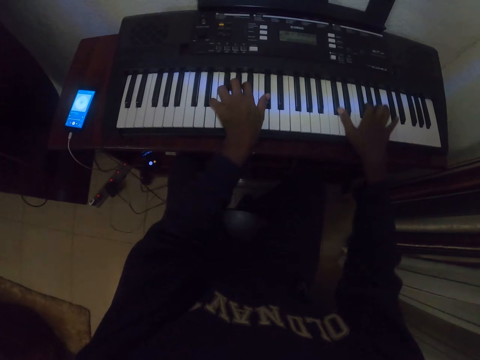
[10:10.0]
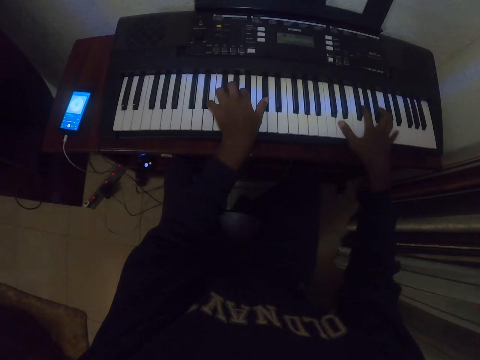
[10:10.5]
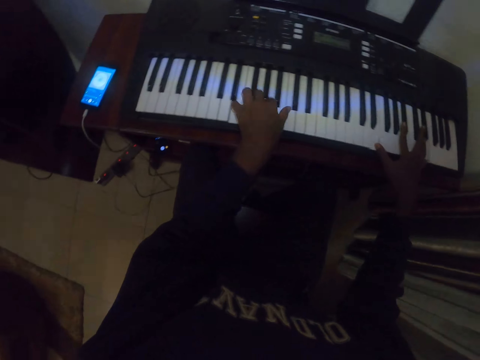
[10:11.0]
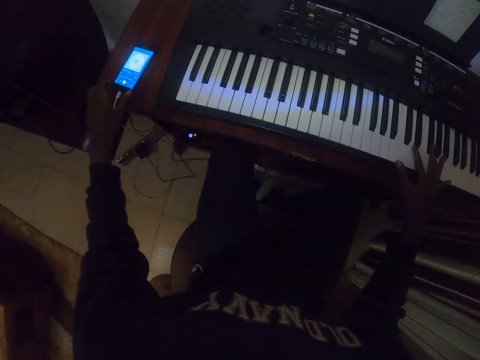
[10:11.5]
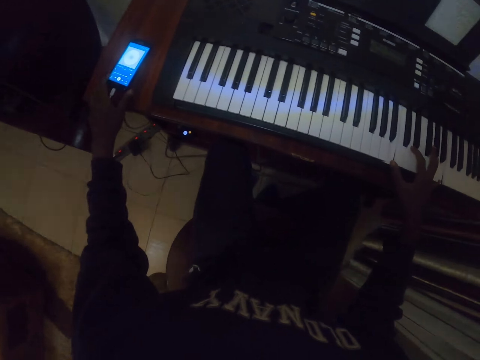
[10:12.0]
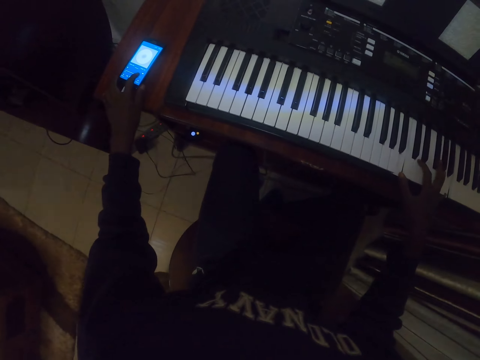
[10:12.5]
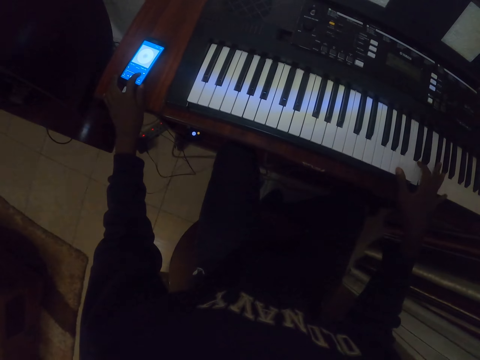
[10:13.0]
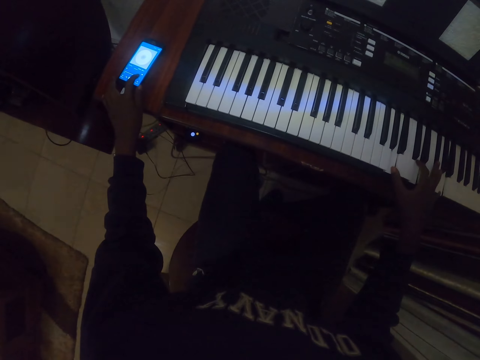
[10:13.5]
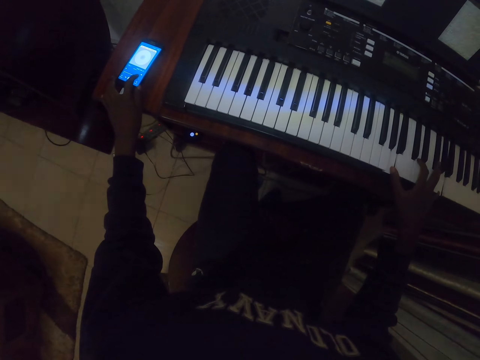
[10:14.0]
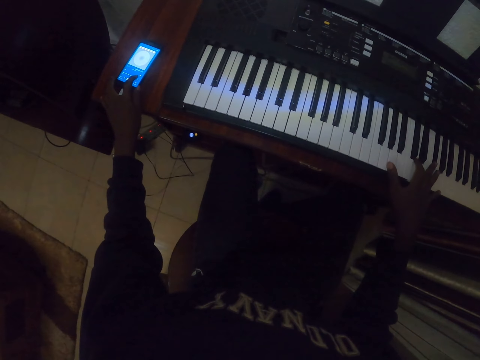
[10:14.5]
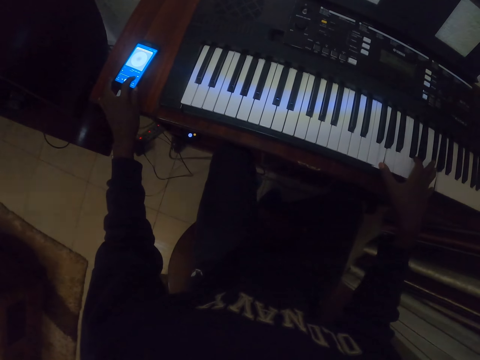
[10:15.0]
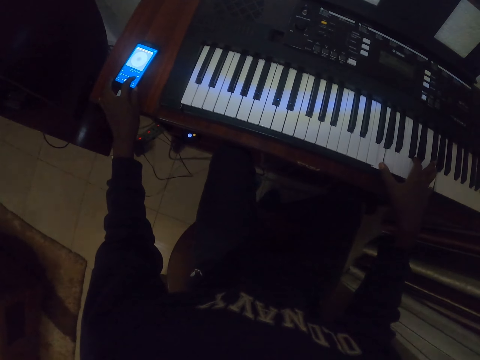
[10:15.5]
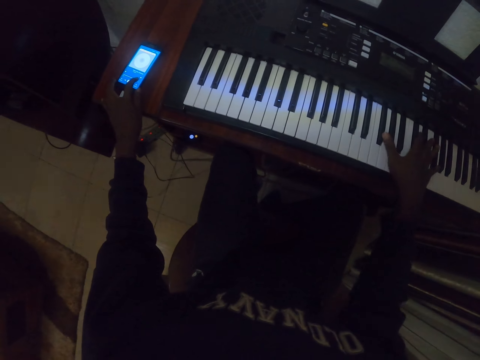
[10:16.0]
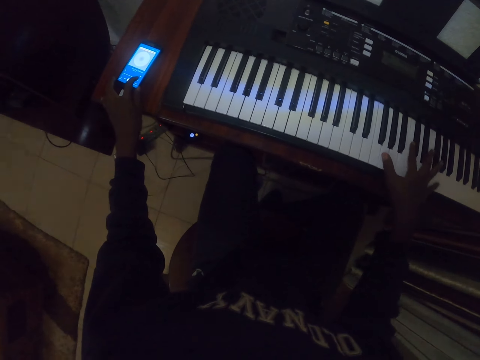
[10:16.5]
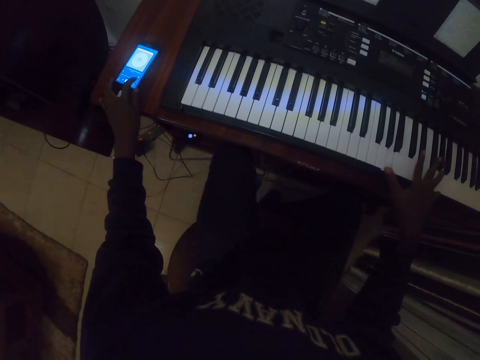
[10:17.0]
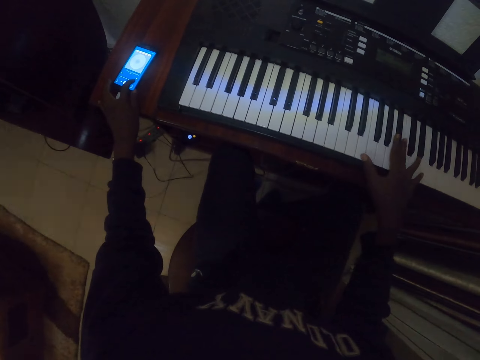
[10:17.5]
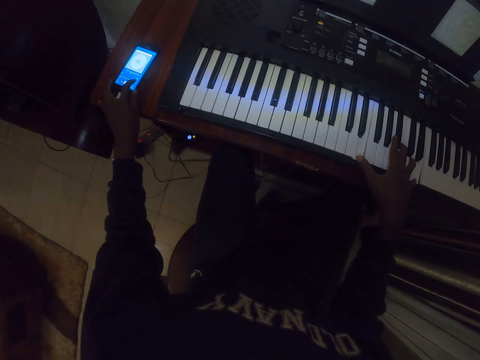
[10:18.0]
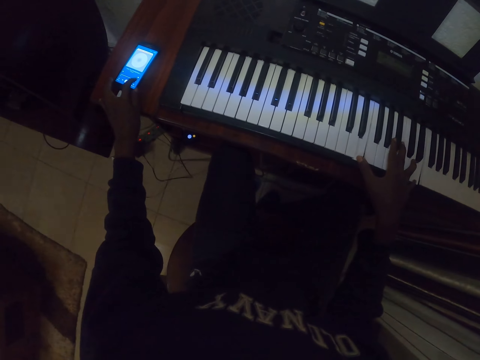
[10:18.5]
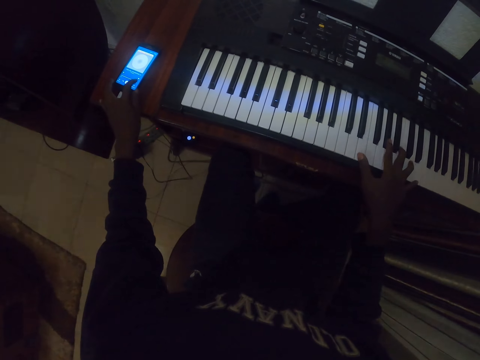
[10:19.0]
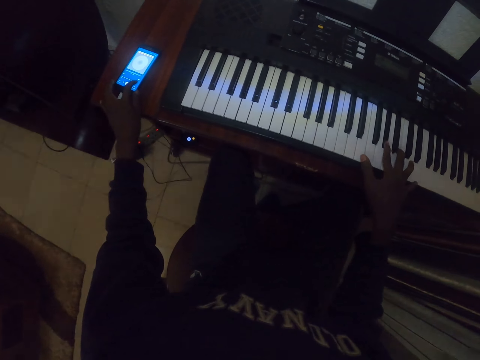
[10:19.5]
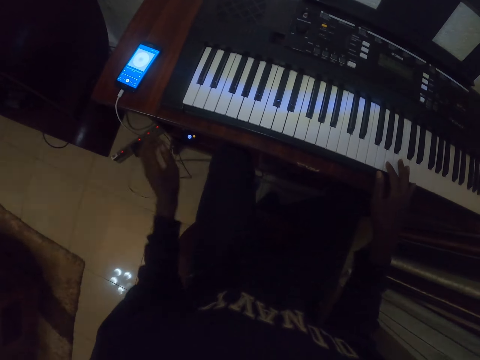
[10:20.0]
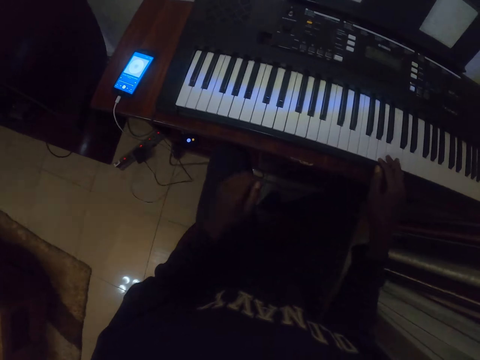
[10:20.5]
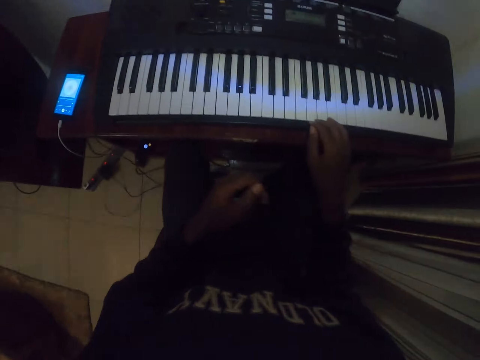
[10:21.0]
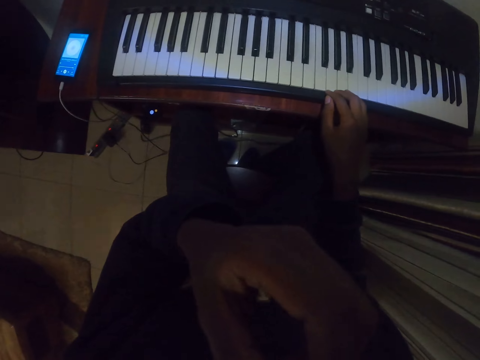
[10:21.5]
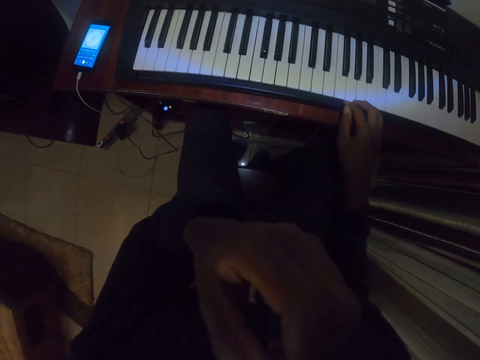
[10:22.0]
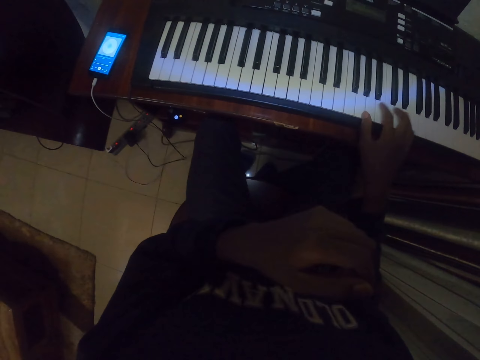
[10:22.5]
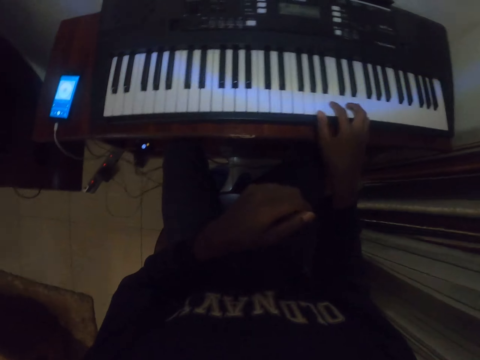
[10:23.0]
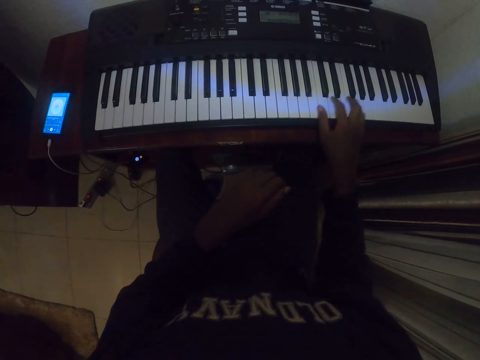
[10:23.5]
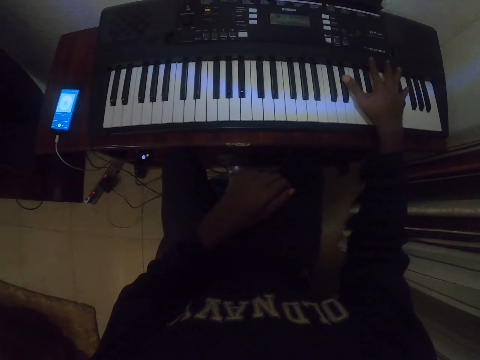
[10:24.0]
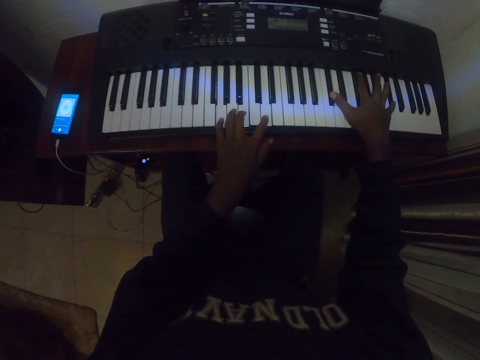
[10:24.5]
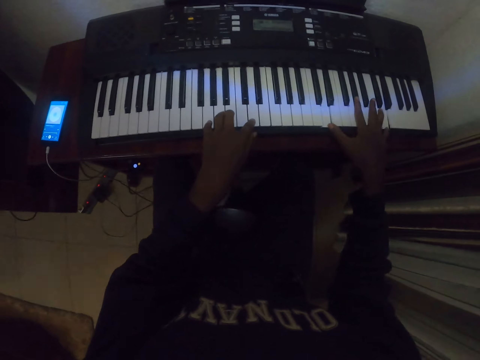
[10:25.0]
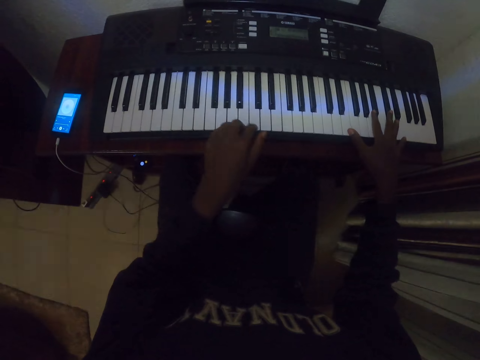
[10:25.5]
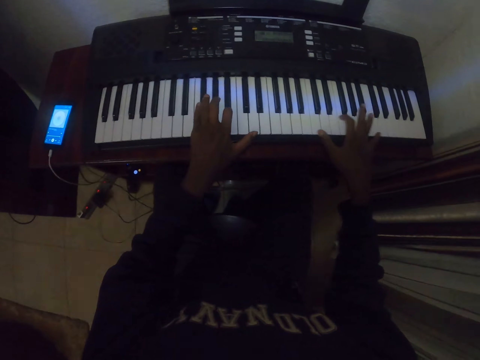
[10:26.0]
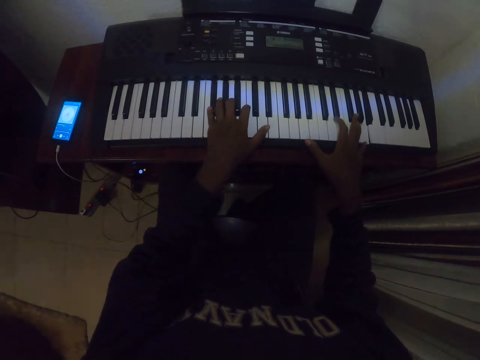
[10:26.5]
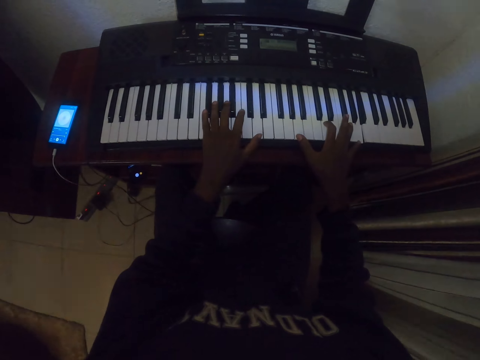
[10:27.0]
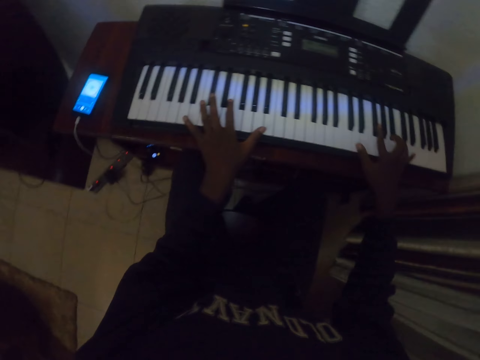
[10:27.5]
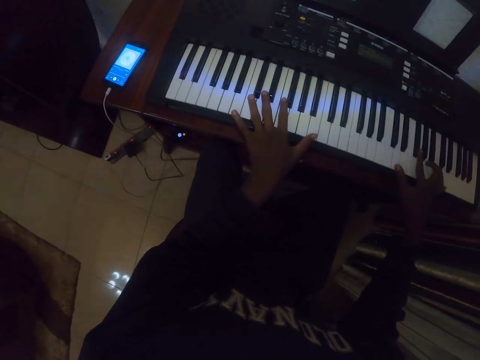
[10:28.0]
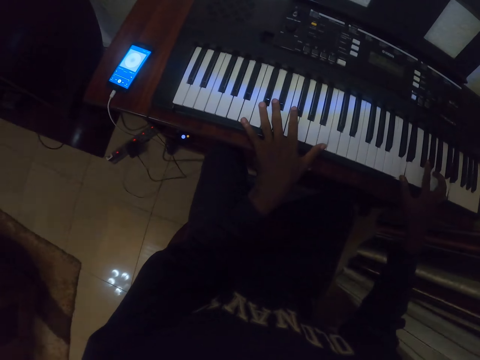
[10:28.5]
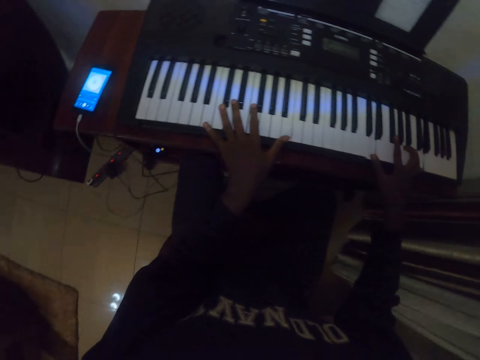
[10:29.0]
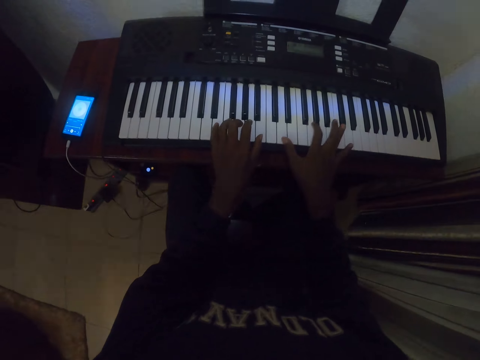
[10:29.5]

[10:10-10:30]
The camera wearer touches the phone. They operate the phone. They play piano. They move the left hand. They raise the left hand. They touch the face. They lower the left hand. They play piano.

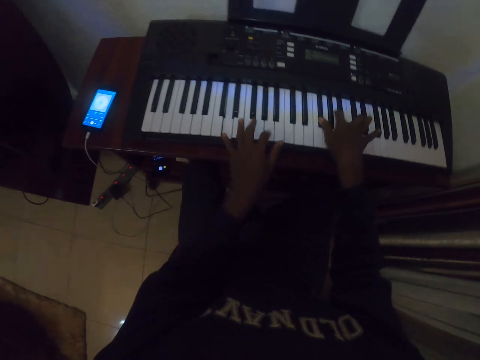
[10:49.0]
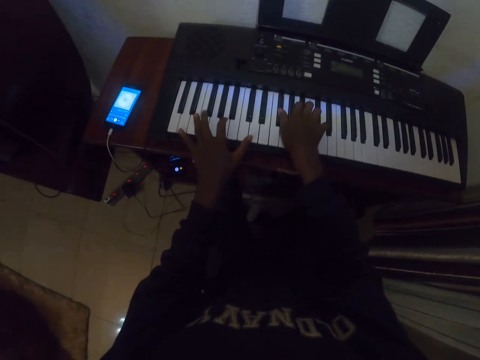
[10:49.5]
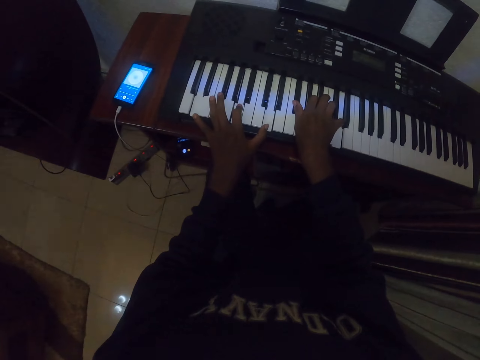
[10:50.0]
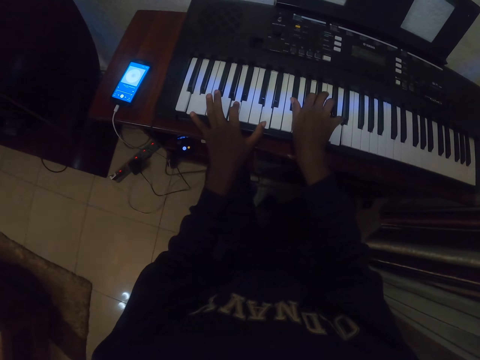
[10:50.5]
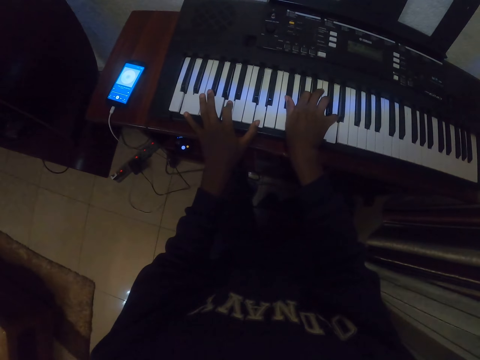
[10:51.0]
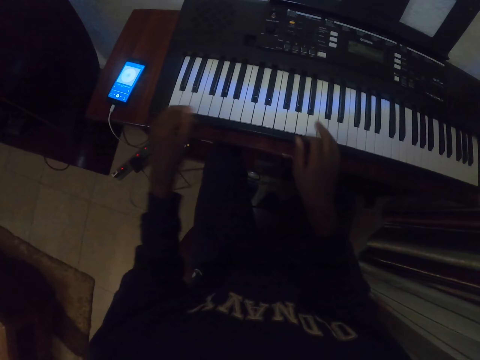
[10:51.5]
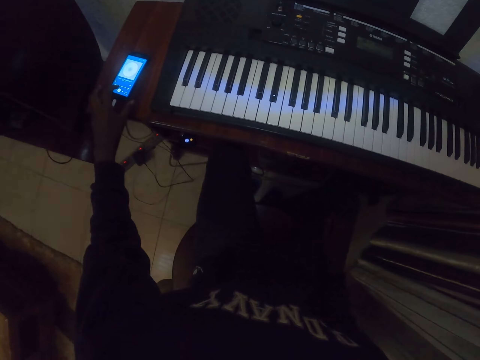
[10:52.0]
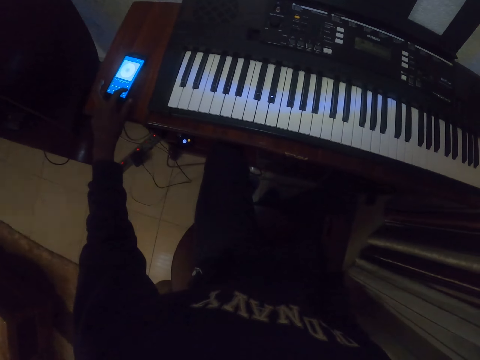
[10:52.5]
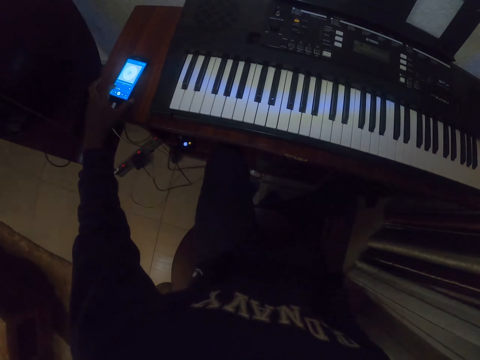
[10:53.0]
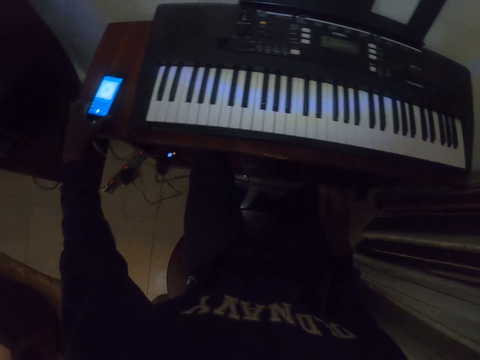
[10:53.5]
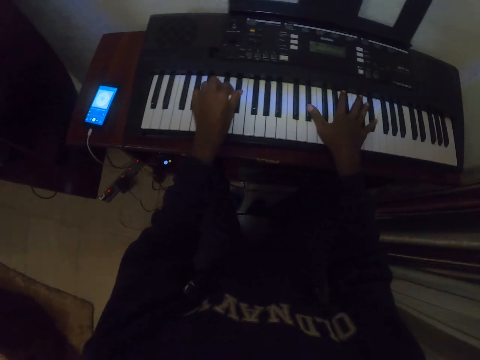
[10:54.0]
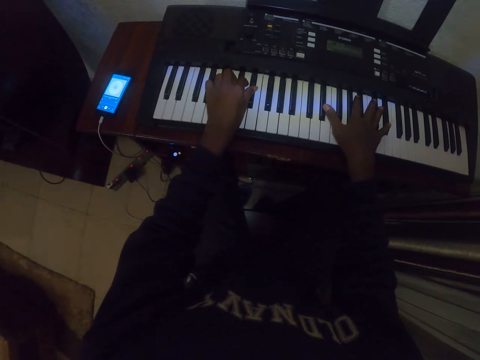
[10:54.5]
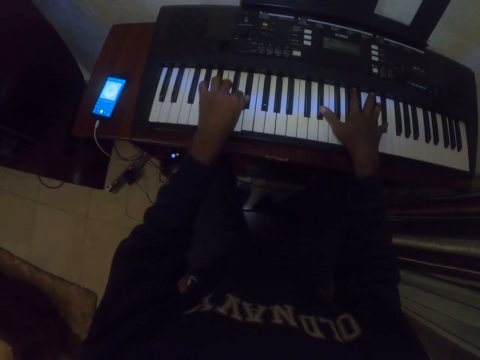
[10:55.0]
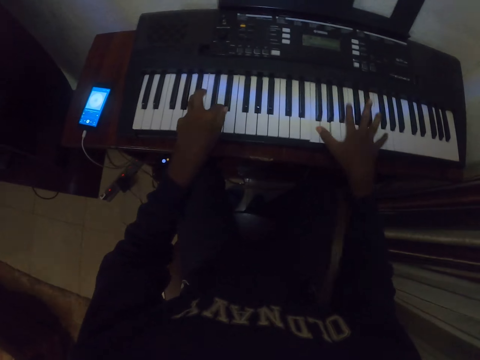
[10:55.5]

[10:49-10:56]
The camera wearer stops playing a piano. They operate the phone. They play the piano.
